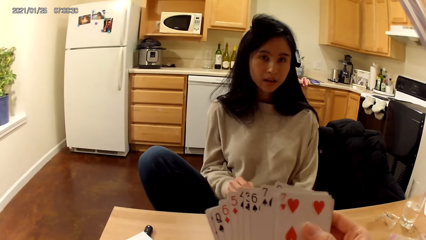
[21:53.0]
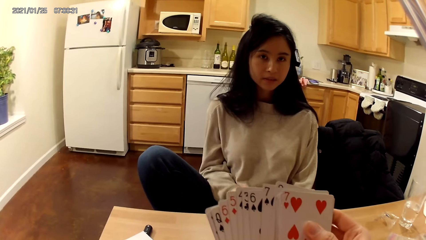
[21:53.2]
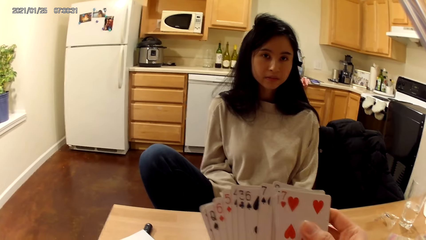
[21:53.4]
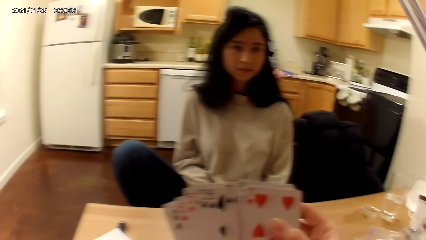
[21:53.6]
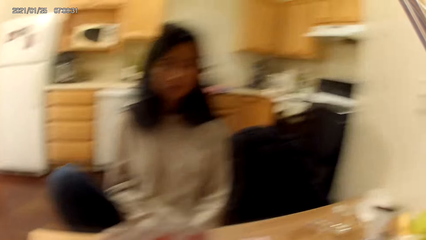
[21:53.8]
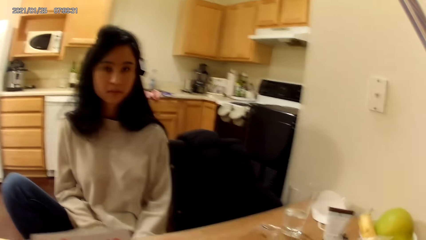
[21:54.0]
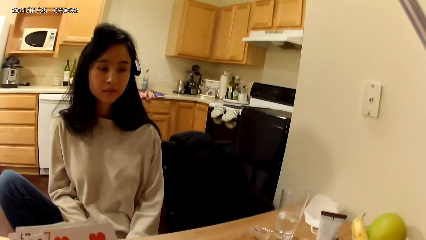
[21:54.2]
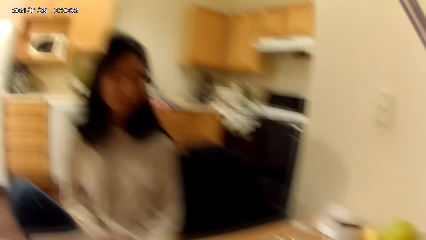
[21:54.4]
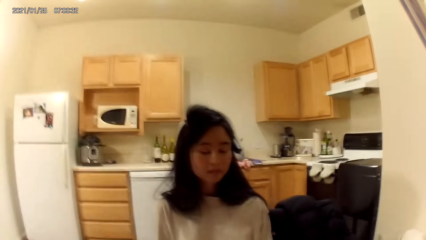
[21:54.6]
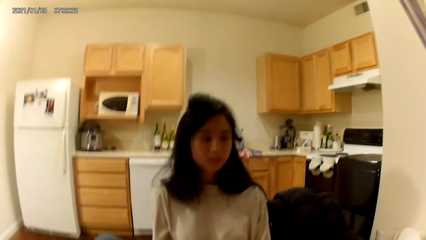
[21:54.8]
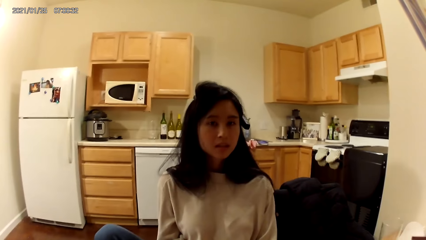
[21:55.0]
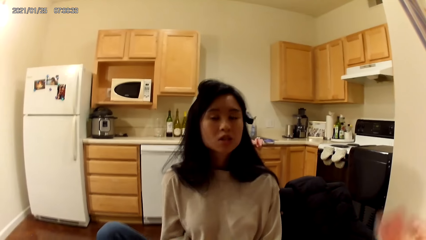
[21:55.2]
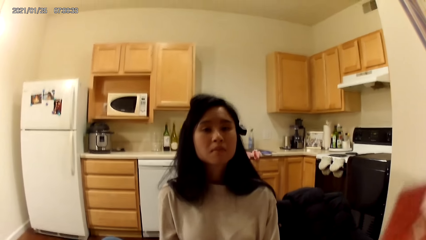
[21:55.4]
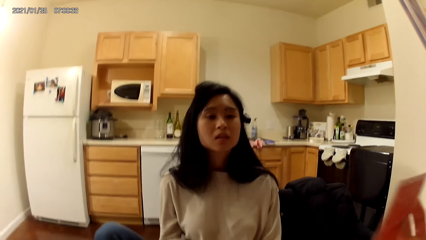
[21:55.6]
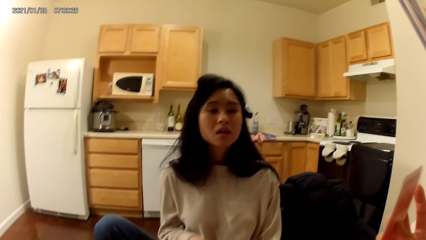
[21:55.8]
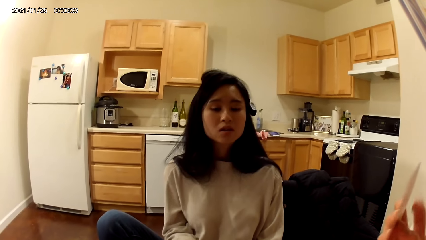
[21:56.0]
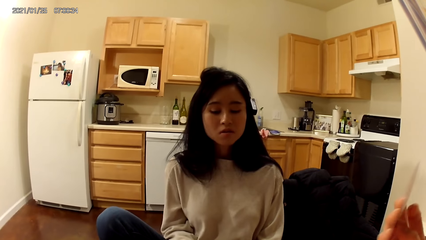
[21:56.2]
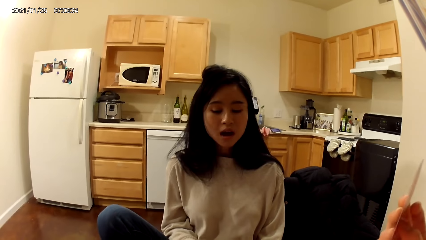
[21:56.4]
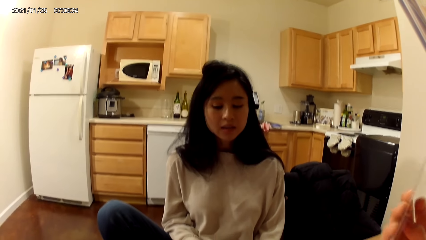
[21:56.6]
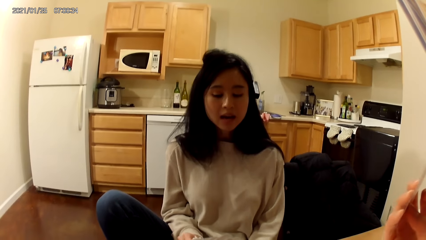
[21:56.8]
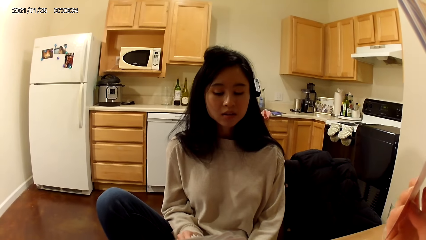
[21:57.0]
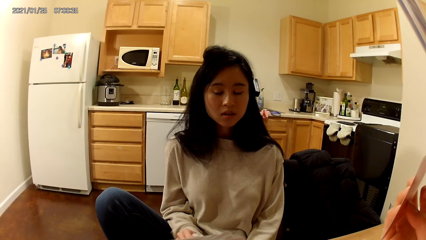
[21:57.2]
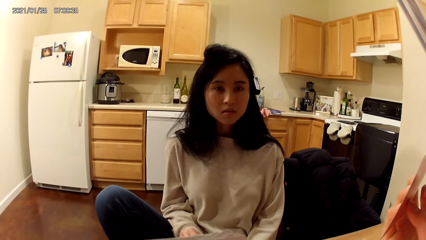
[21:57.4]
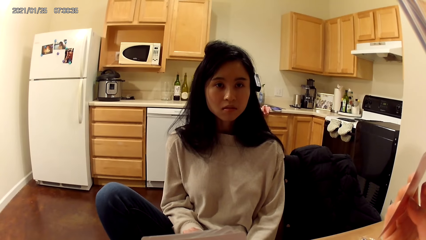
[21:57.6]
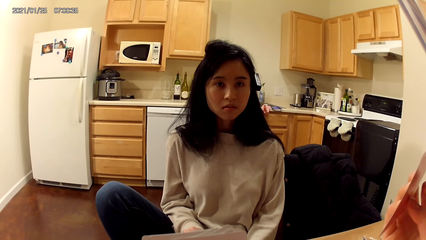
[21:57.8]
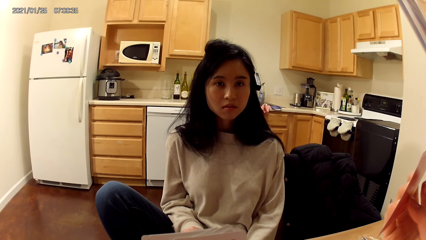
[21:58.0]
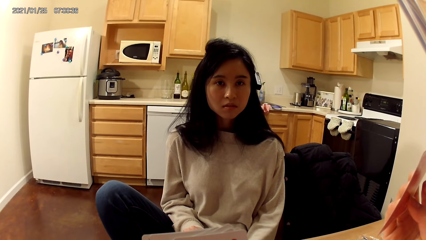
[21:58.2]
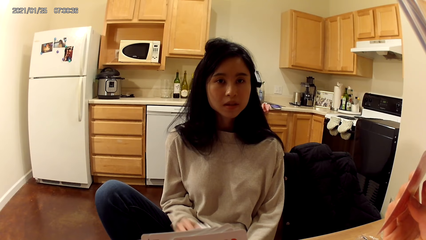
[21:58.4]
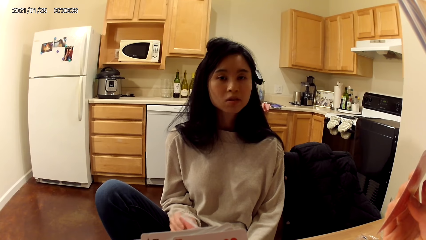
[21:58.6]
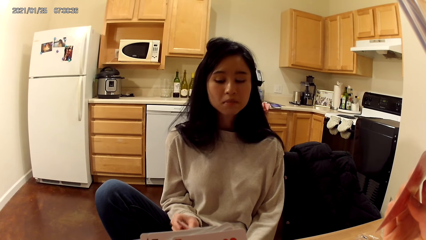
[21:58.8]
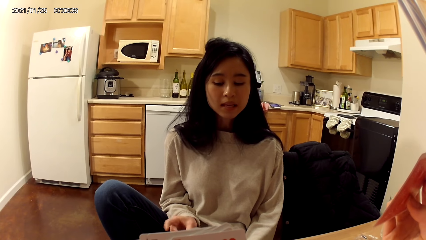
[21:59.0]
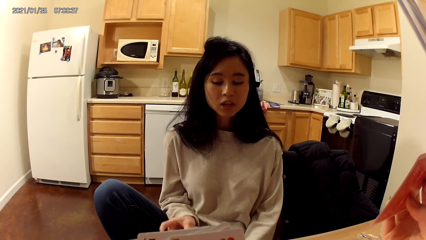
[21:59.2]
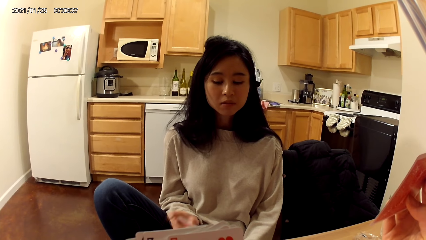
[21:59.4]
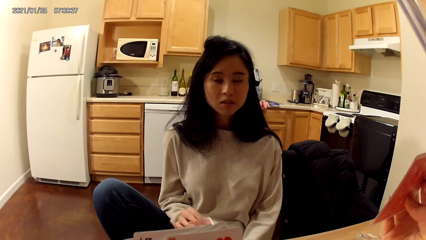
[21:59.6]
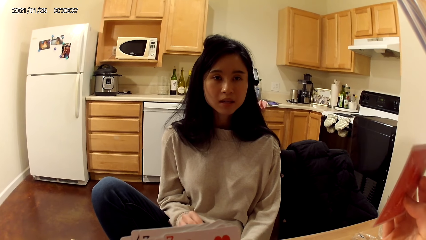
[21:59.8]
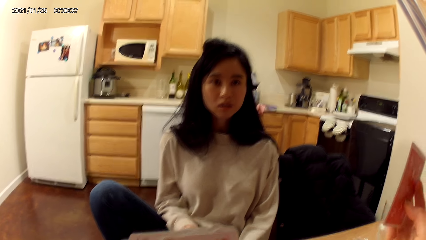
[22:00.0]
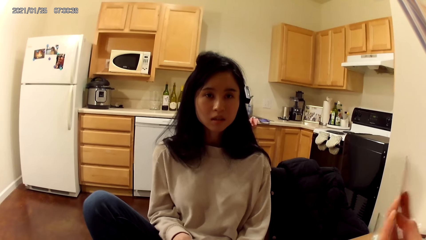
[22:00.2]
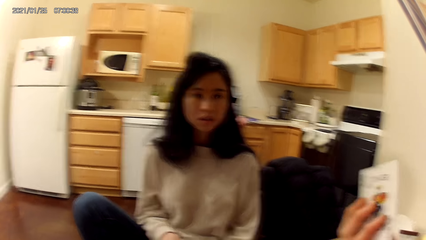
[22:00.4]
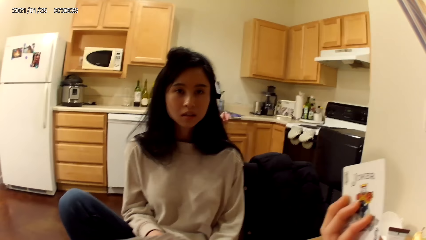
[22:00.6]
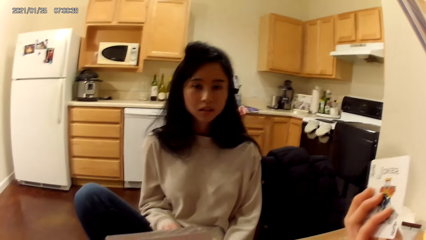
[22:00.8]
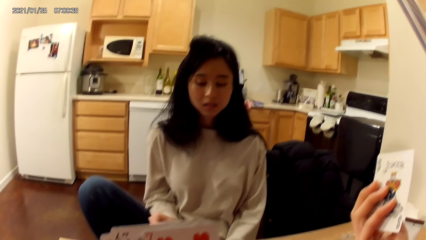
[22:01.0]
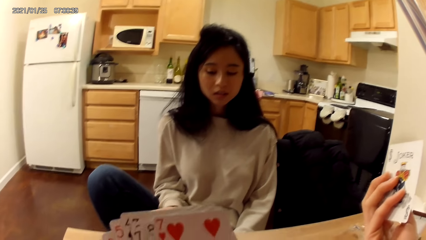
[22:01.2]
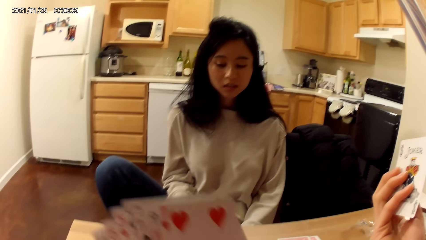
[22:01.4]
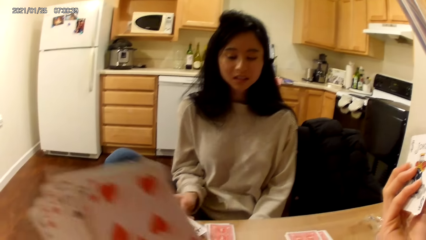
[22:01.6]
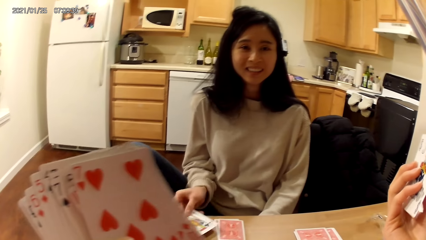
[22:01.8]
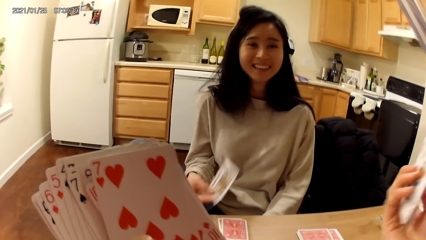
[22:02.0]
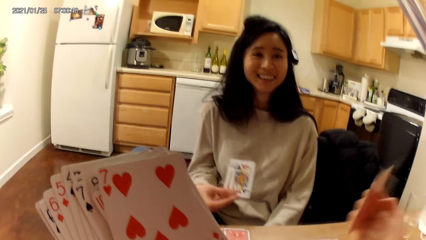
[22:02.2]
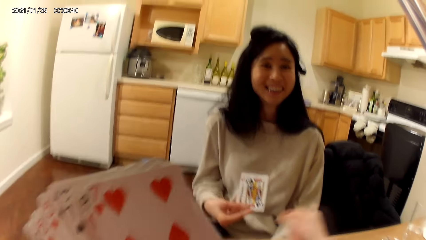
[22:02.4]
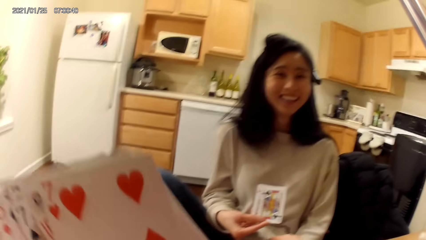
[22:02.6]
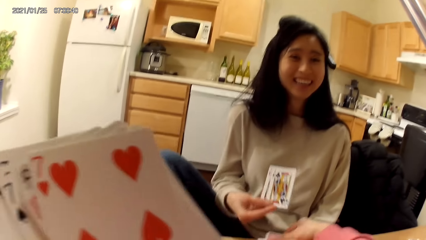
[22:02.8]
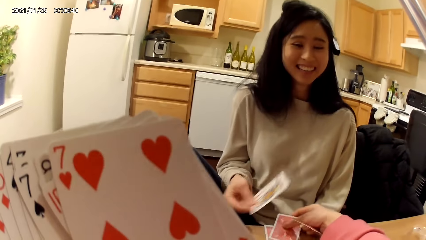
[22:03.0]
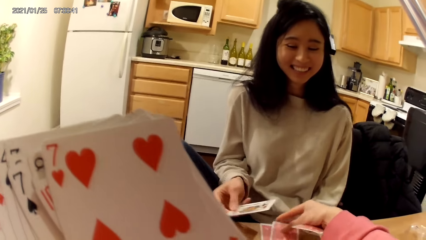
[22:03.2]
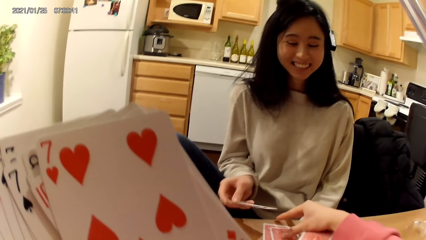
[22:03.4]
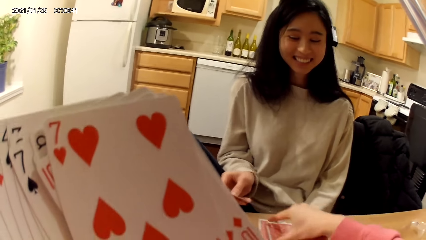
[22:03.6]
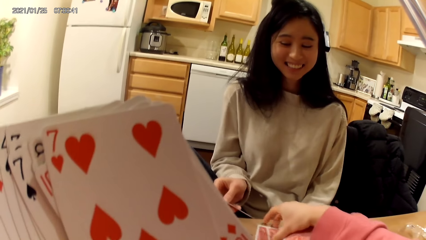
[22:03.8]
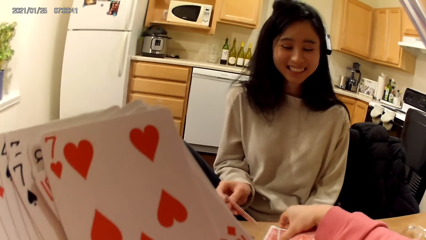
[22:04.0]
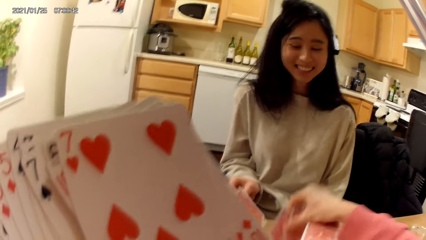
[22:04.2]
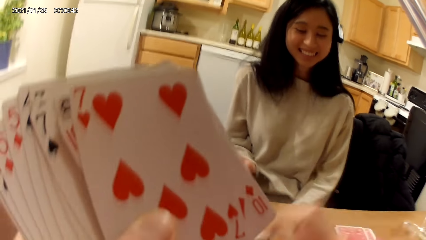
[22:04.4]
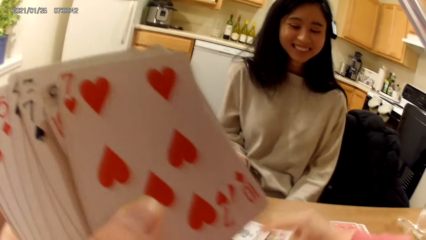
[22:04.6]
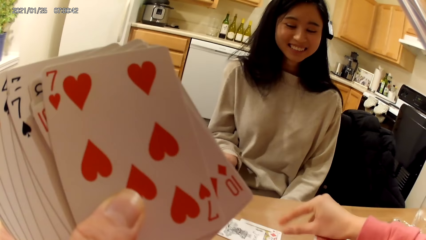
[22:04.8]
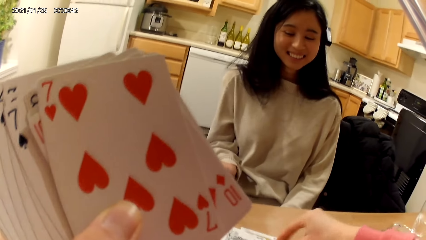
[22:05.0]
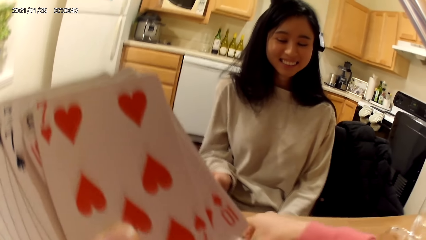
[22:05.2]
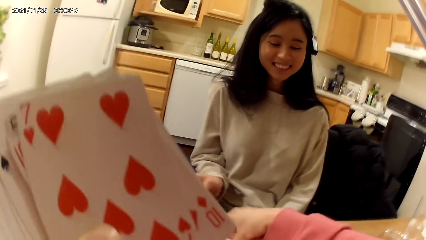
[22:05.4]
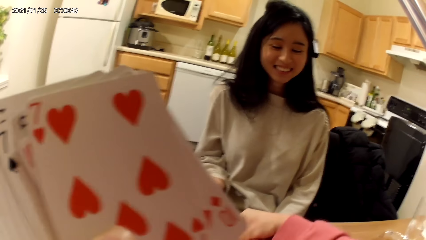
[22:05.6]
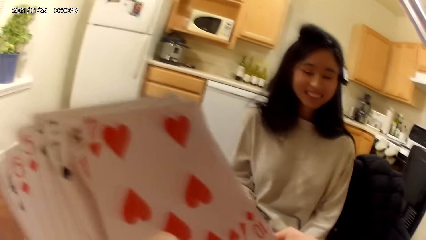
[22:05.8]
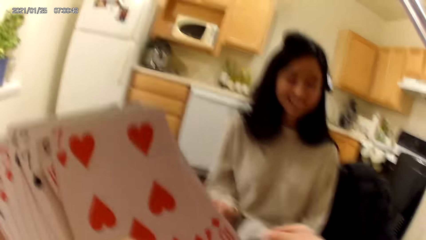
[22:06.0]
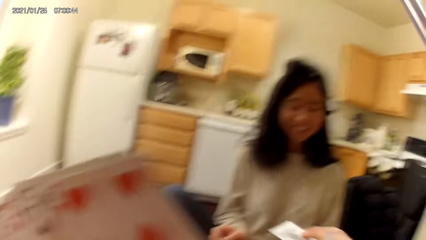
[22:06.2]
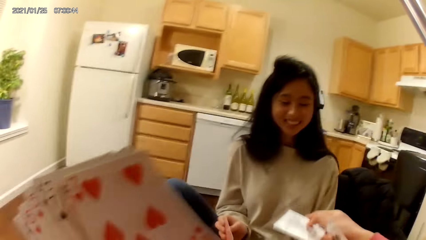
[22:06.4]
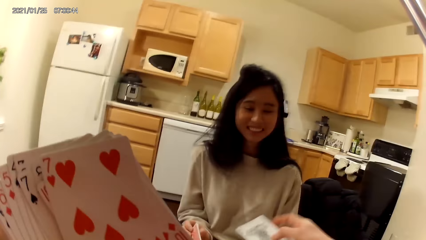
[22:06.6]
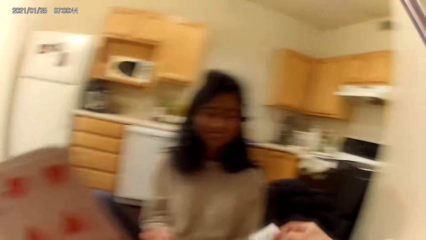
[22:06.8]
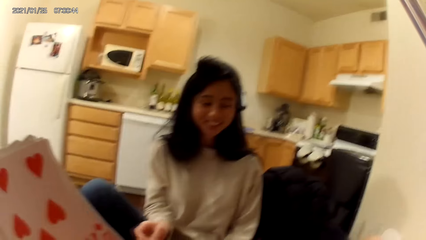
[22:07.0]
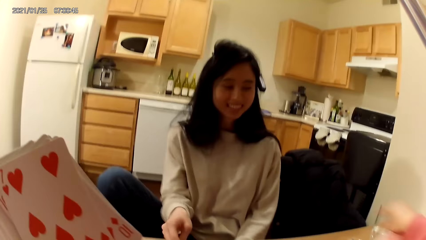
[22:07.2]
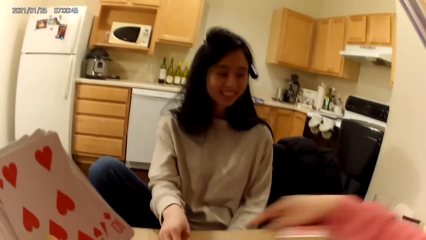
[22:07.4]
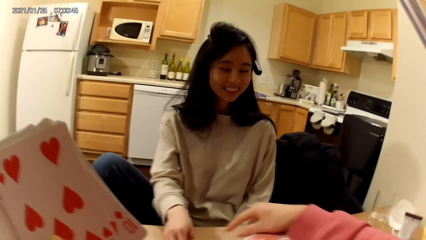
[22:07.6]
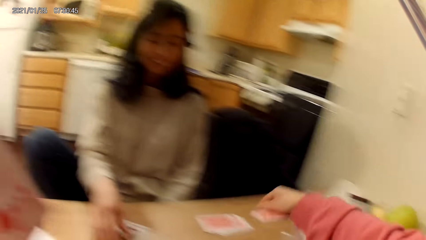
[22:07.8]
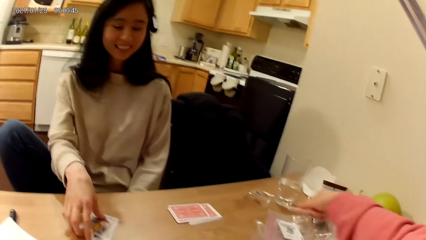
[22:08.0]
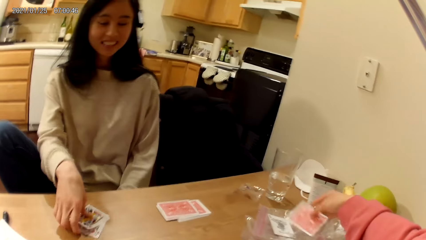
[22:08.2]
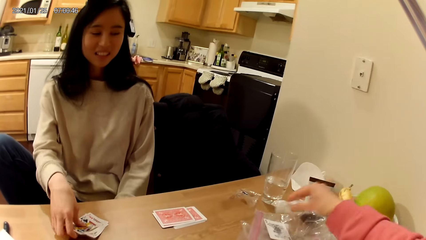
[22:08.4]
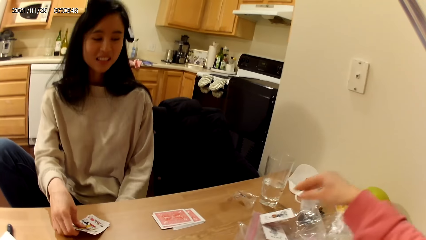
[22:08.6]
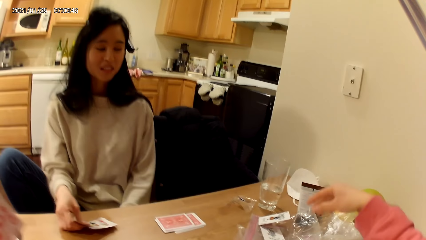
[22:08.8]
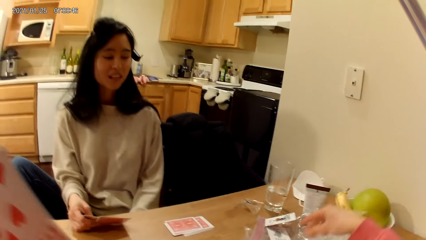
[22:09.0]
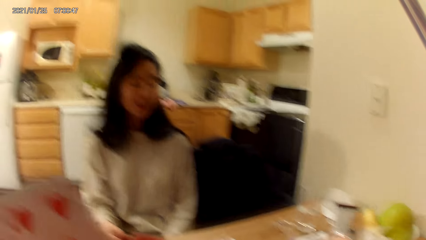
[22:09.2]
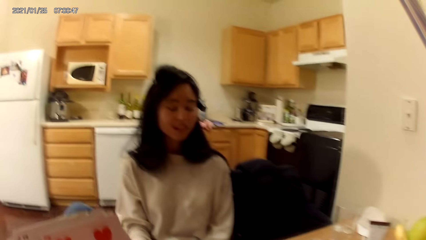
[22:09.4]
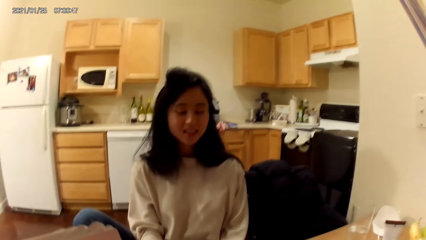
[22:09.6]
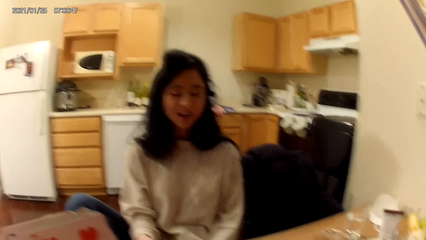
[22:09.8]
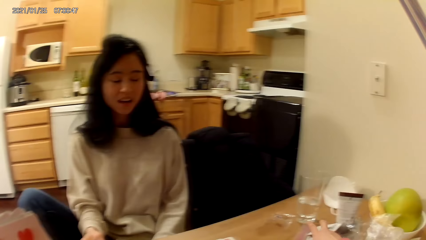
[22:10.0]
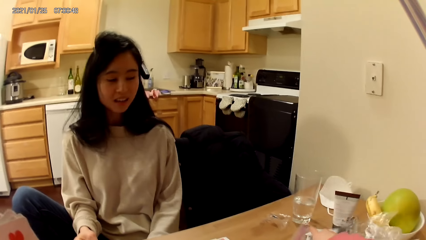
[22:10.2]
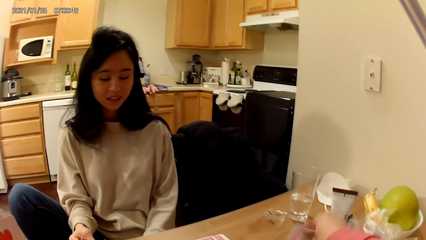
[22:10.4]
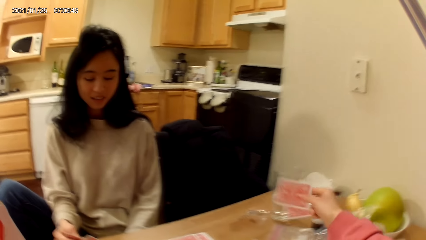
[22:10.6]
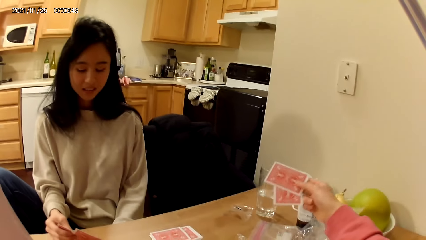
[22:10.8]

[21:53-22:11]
The camera wearer raises another card with her right hand. A woman holds a card. The woman raises another card with her right hand. The camera wearer moves cards across the dining table with her right hand. She picks cards on the table. She places another card on the dining table with her right hand.
